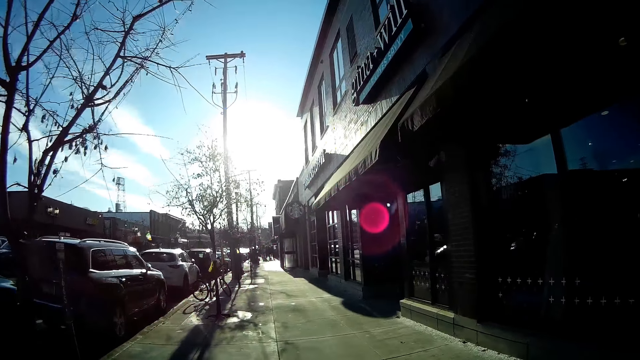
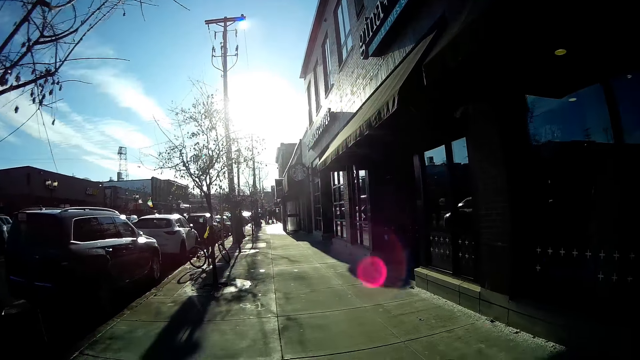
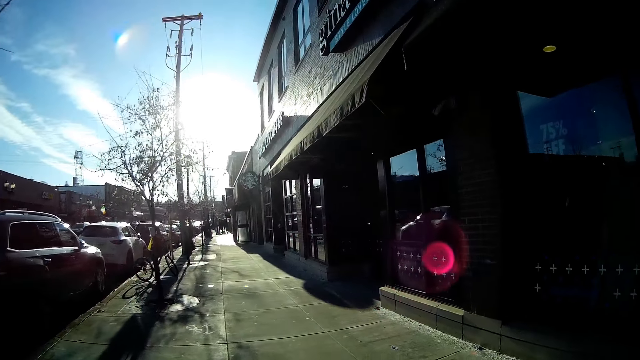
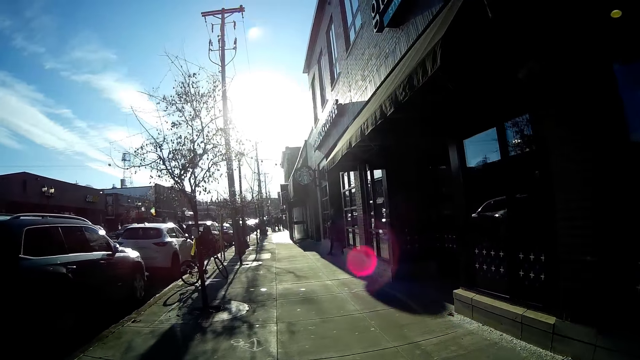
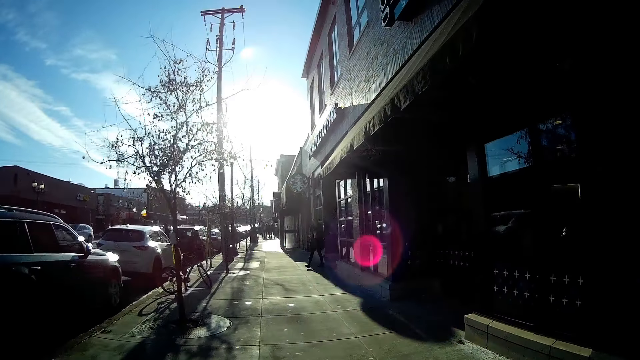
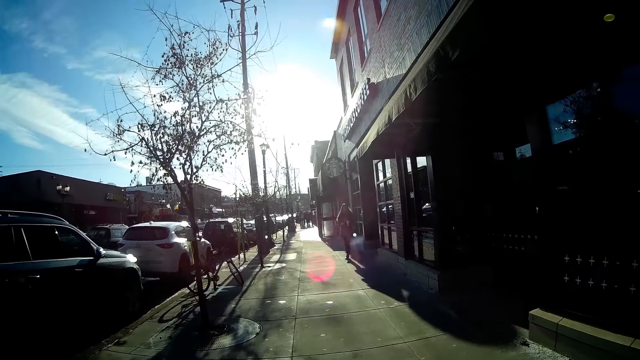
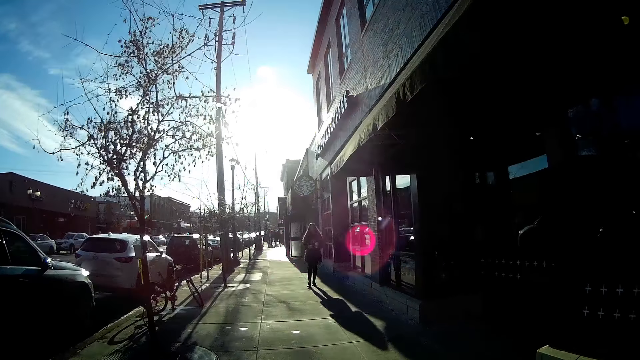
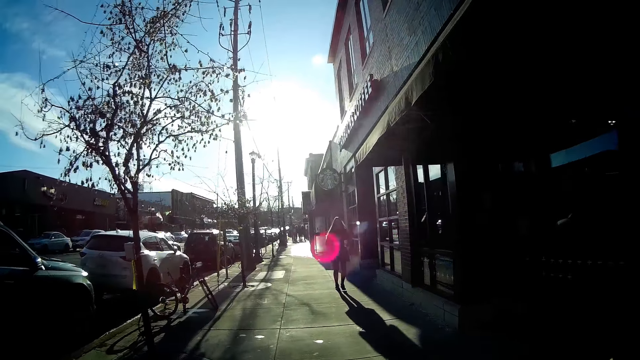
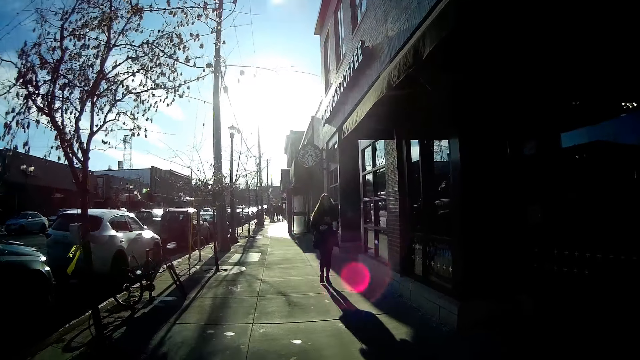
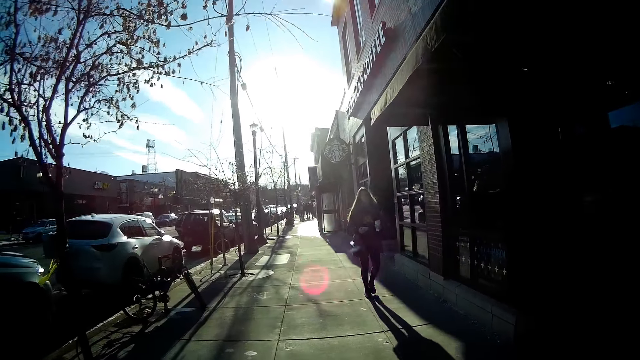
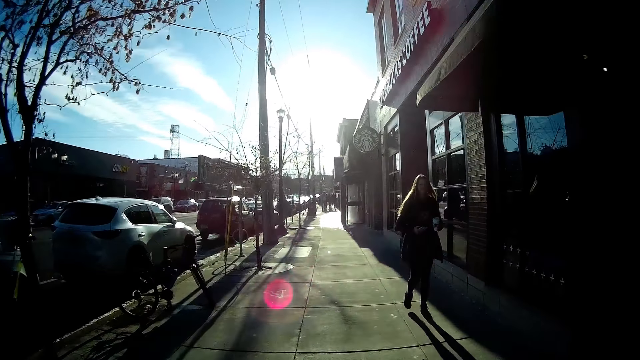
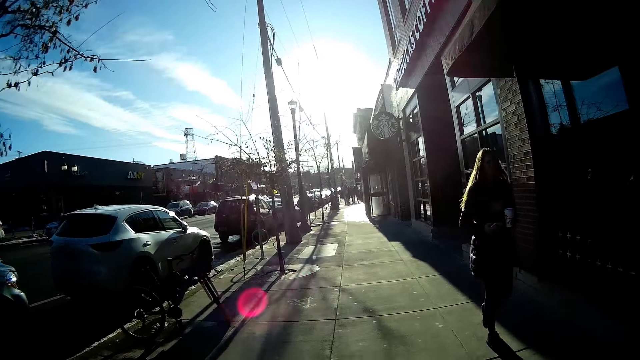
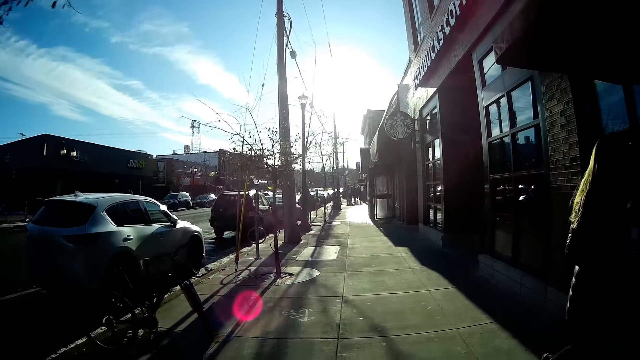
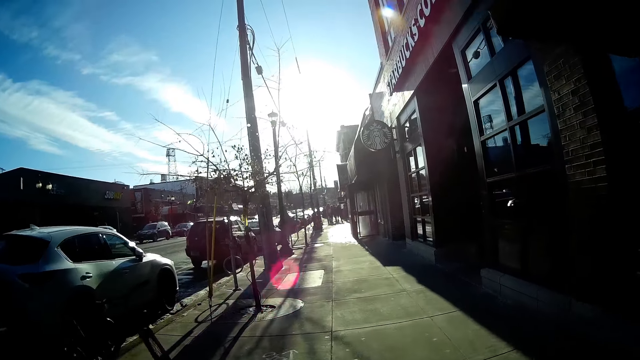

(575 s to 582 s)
A woman walks out of a building.

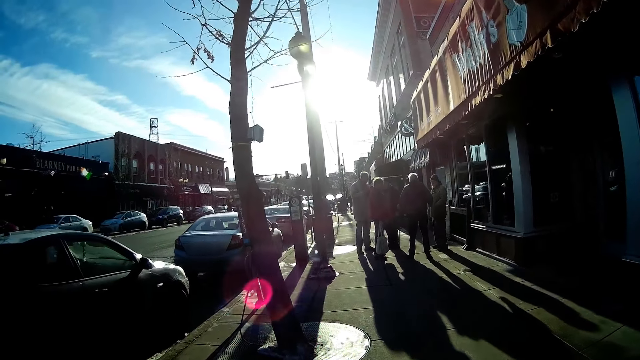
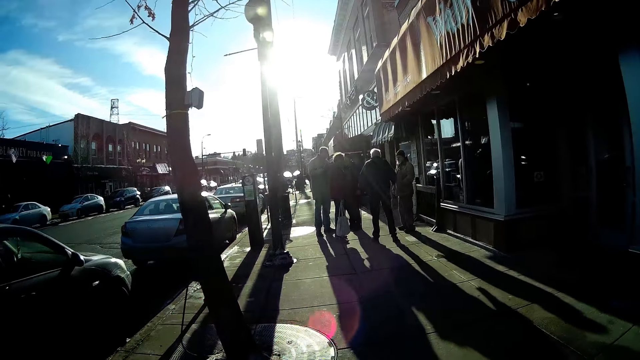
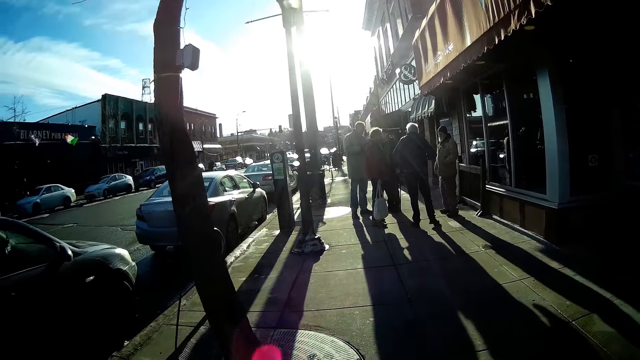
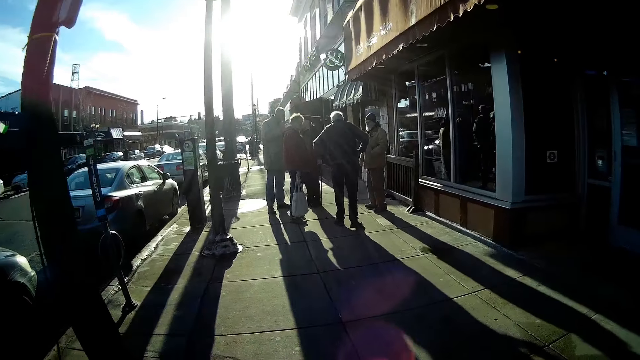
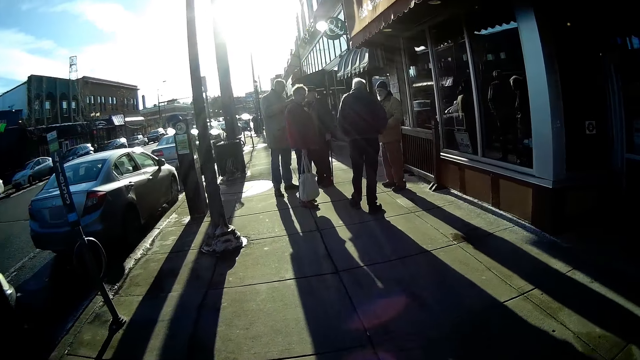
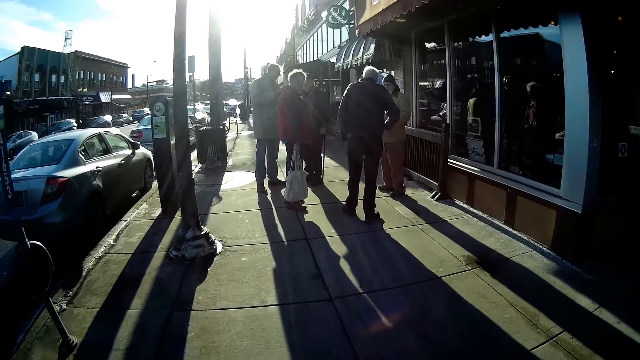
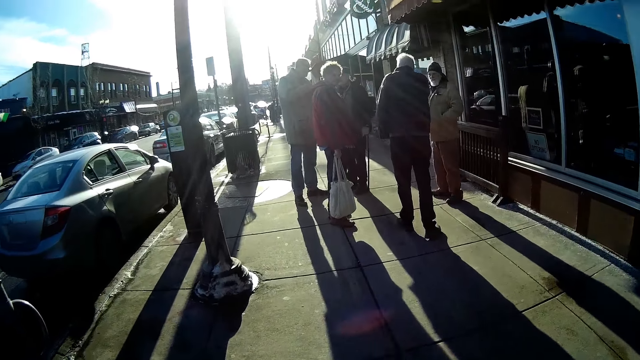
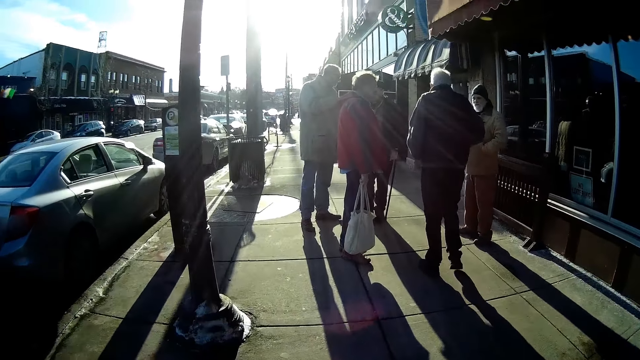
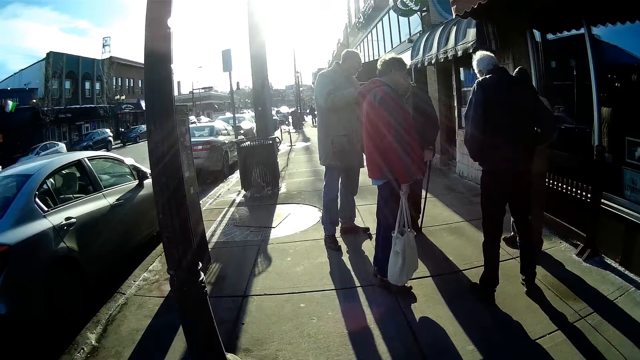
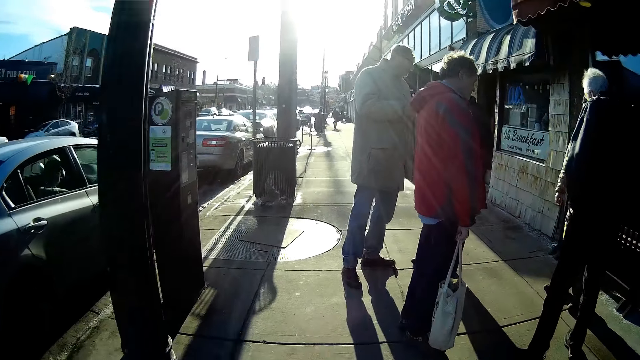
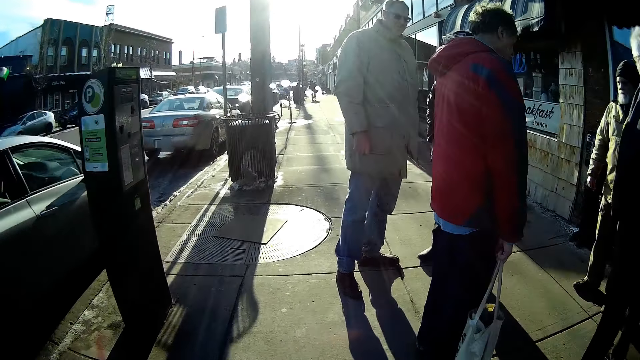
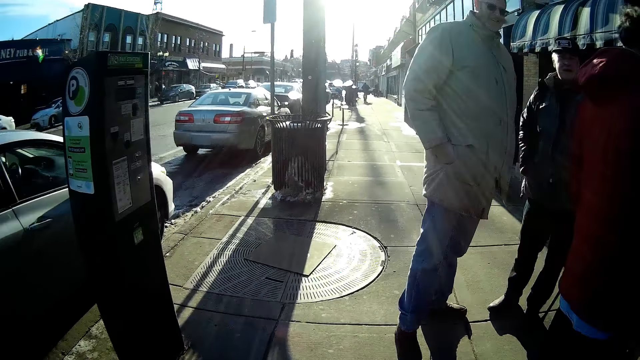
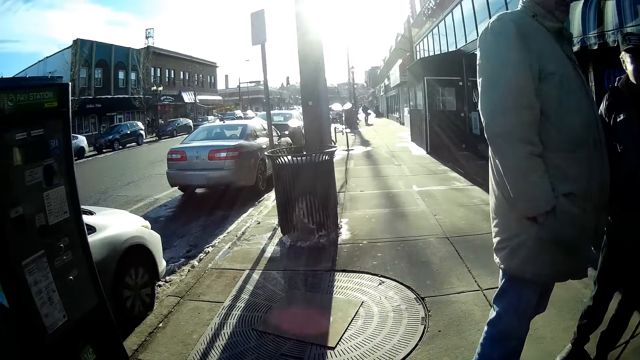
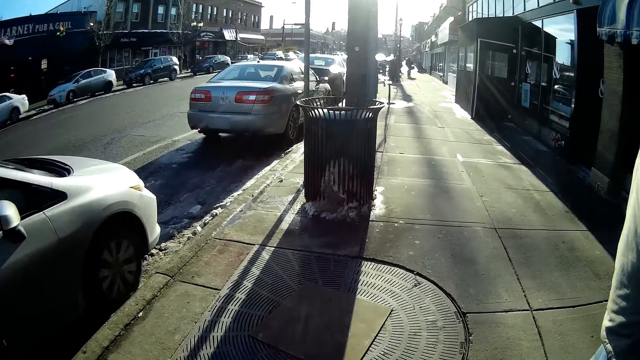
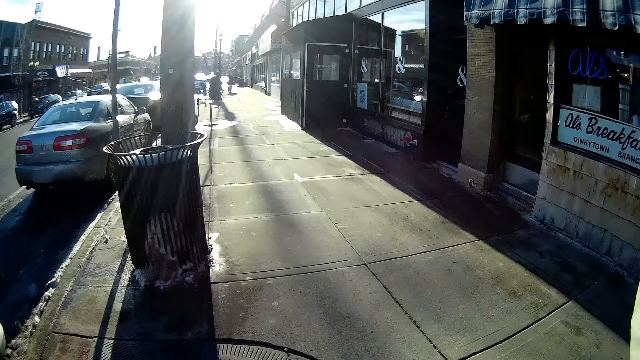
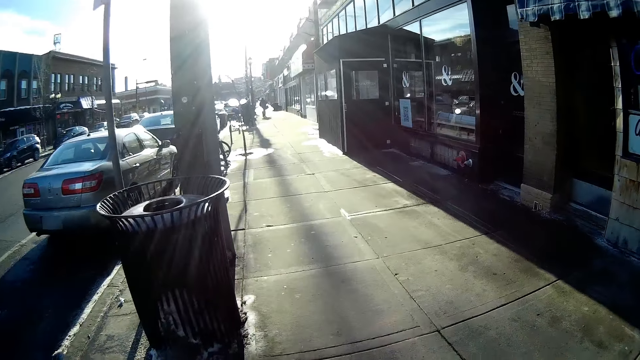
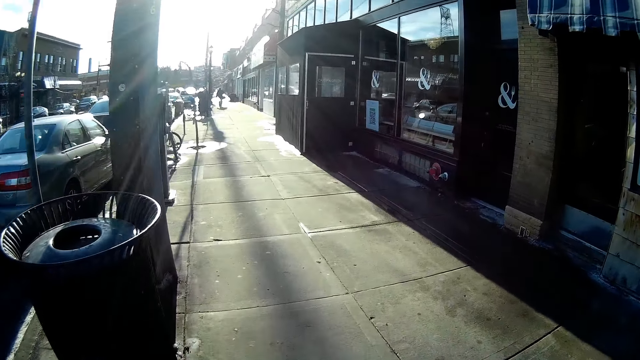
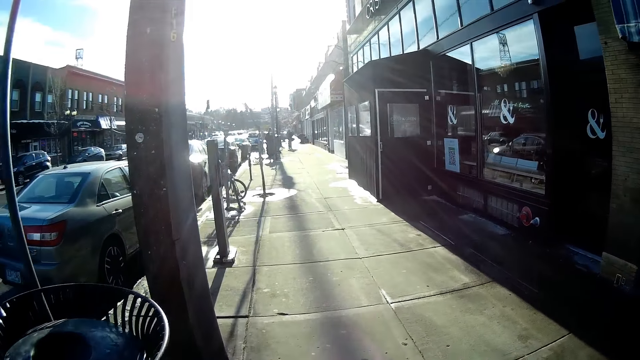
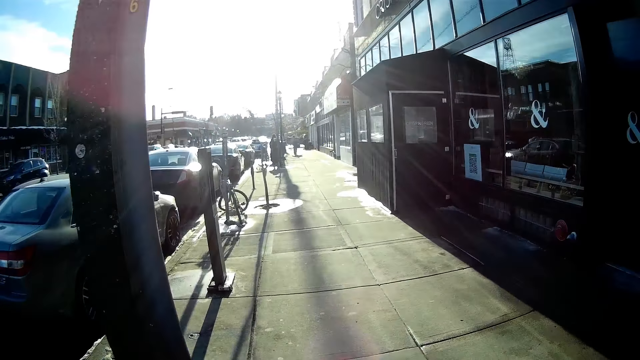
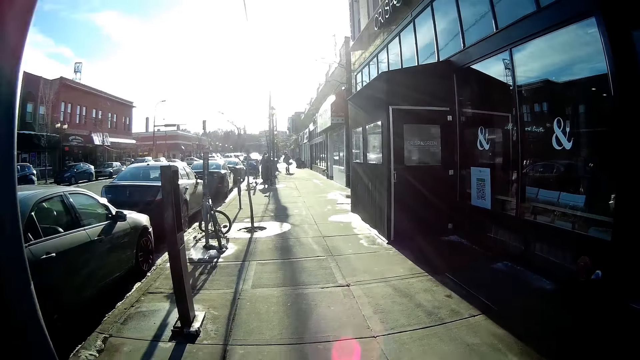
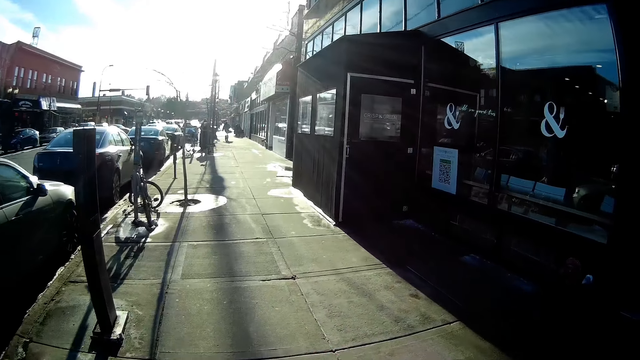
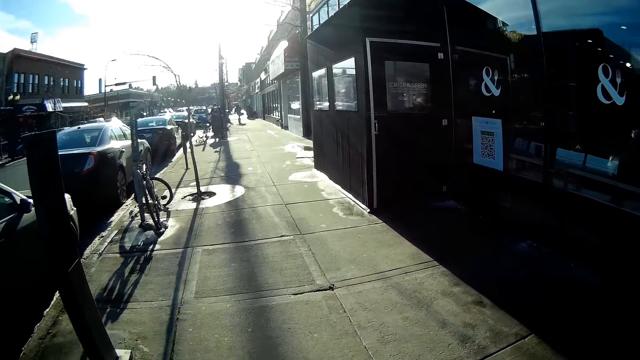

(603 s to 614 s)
A man looks at the camera wearer. Another man looks at them.

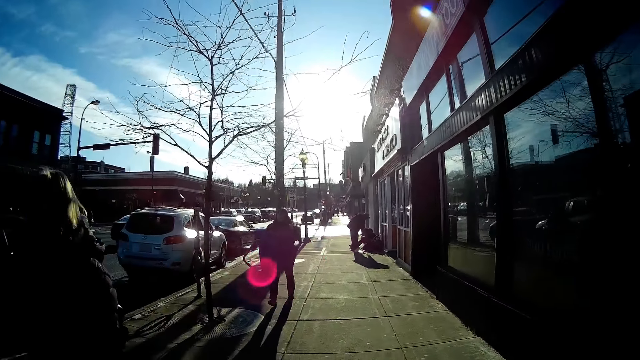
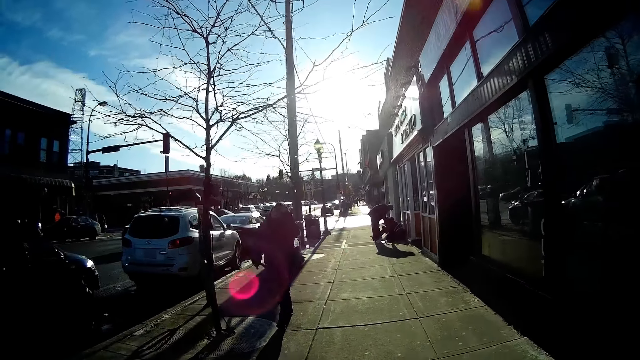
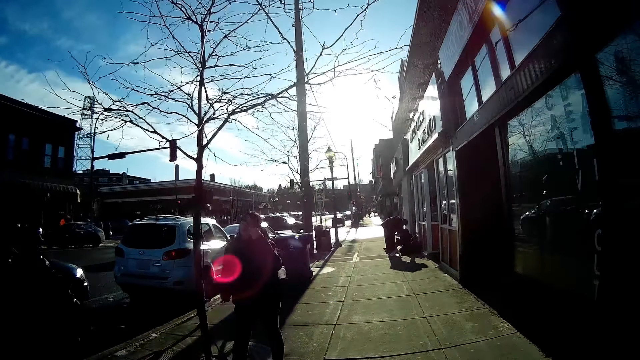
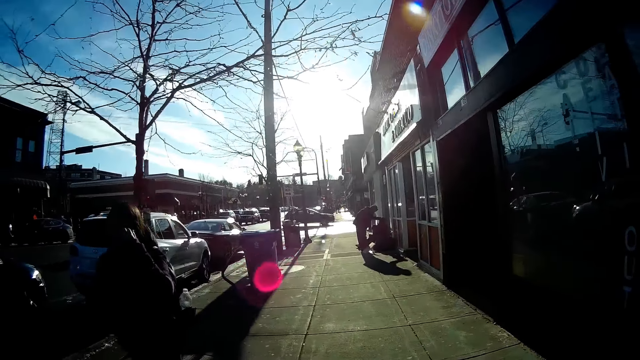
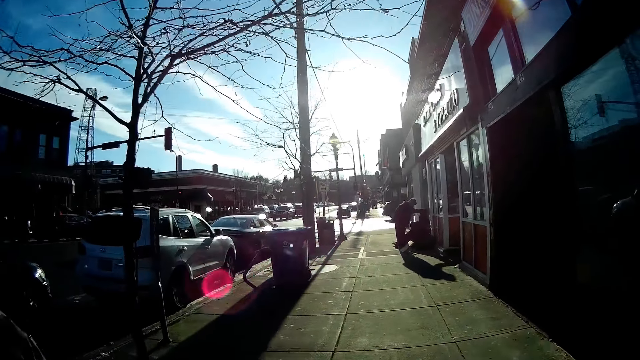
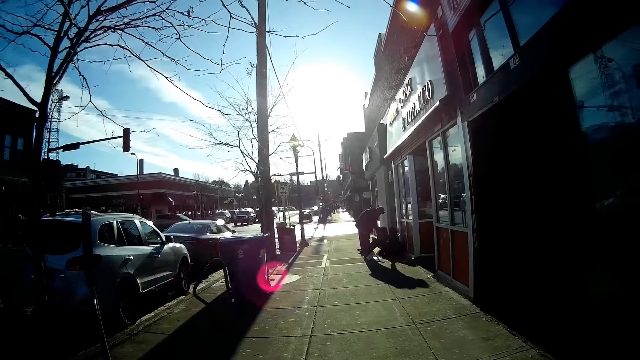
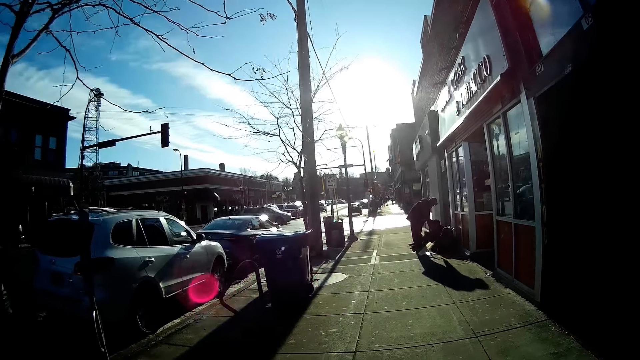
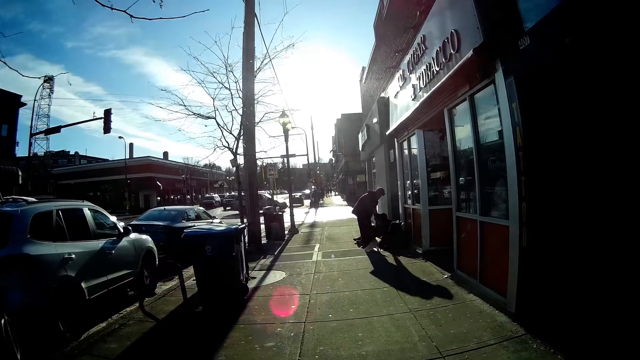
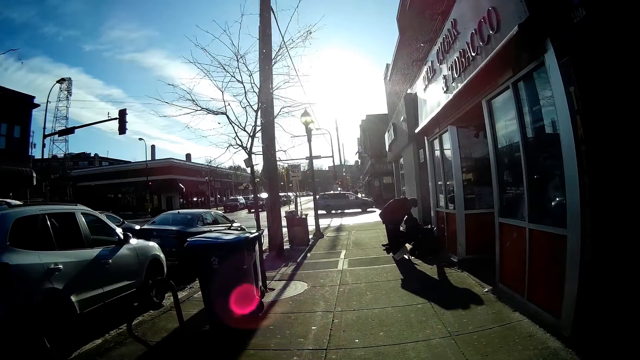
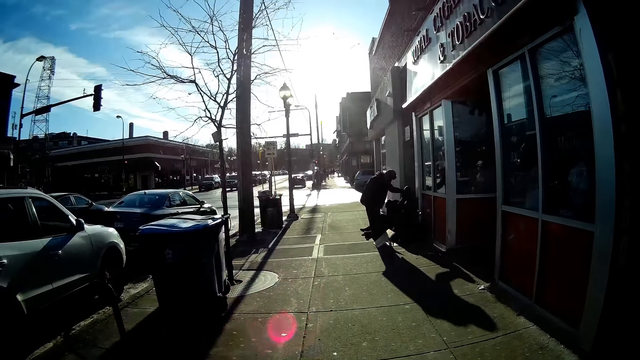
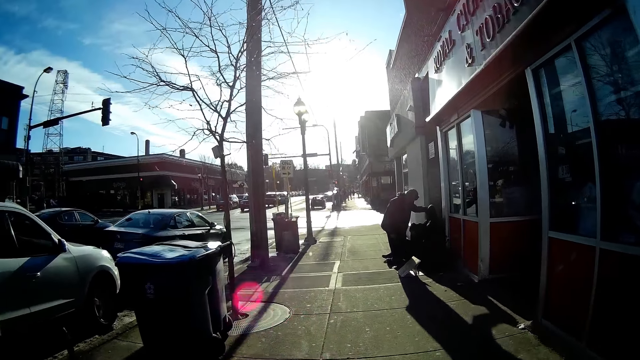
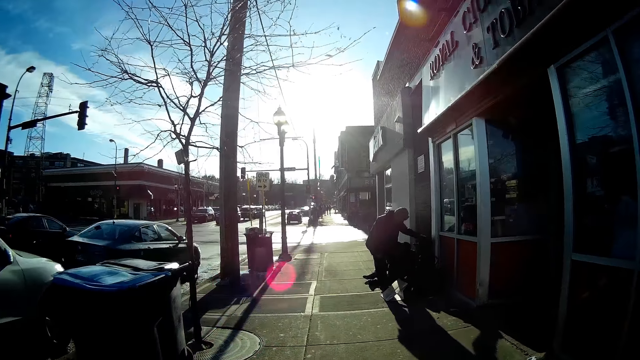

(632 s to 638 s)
A man moves his coat with his left hand.
